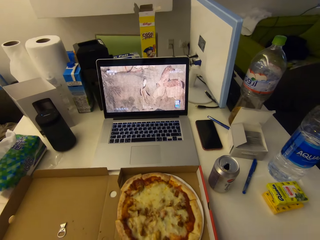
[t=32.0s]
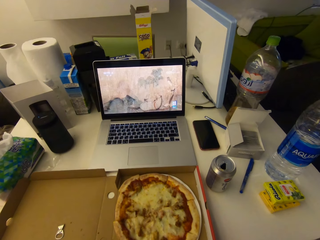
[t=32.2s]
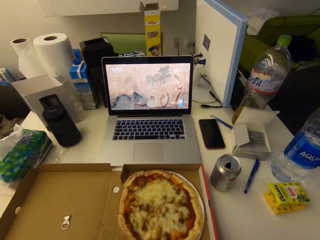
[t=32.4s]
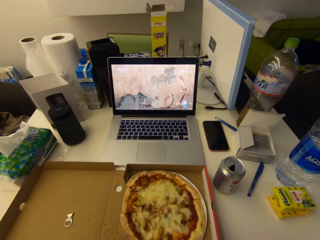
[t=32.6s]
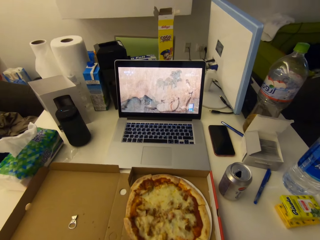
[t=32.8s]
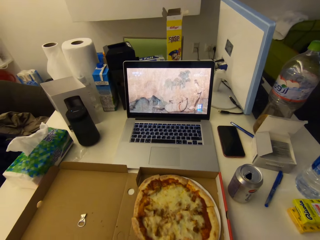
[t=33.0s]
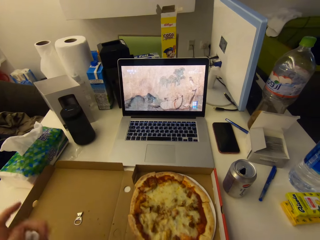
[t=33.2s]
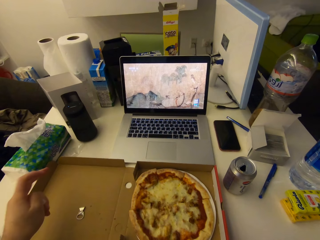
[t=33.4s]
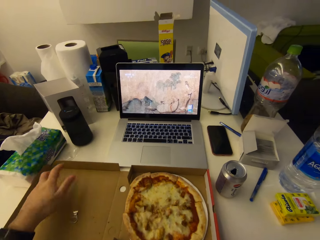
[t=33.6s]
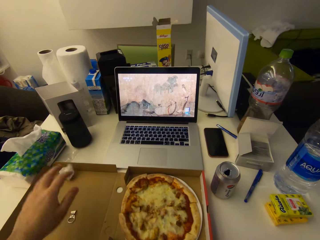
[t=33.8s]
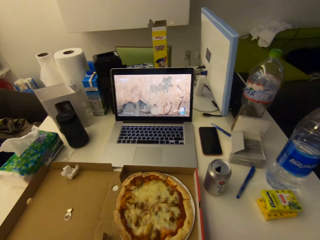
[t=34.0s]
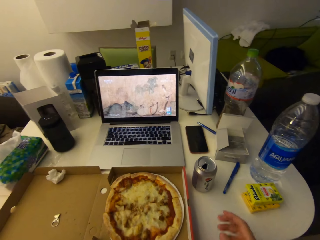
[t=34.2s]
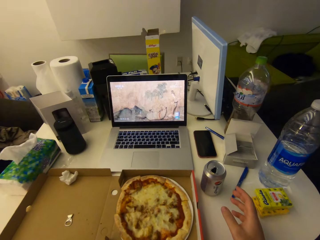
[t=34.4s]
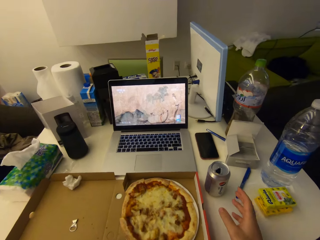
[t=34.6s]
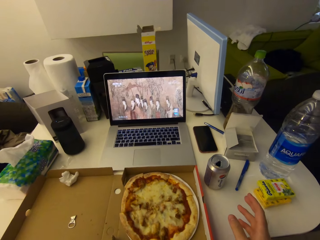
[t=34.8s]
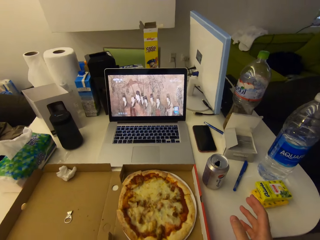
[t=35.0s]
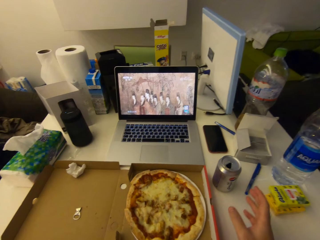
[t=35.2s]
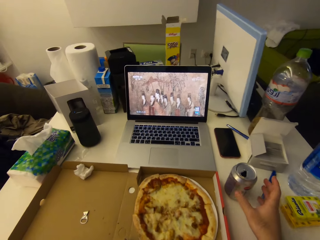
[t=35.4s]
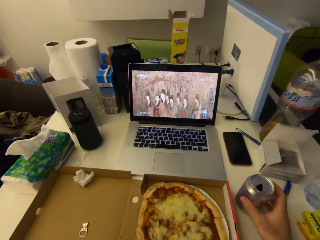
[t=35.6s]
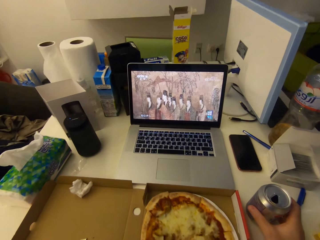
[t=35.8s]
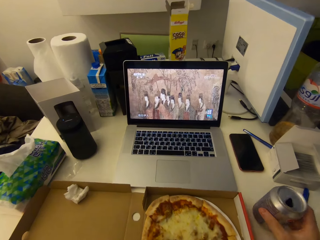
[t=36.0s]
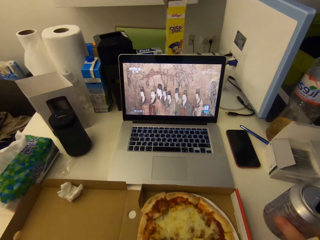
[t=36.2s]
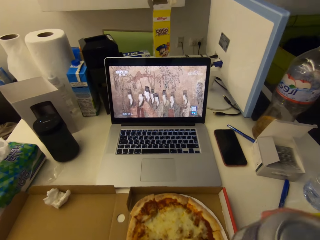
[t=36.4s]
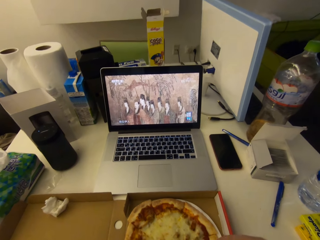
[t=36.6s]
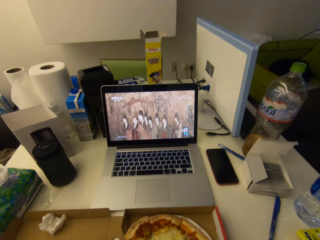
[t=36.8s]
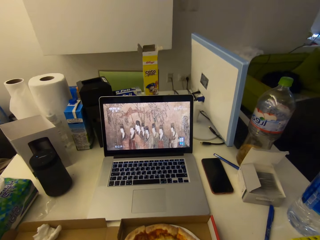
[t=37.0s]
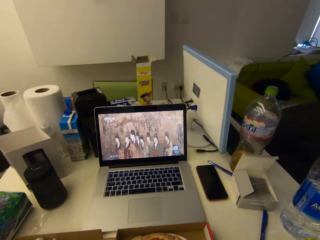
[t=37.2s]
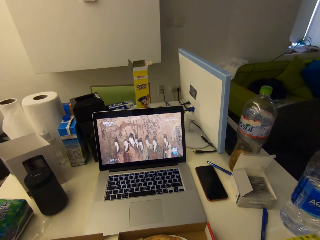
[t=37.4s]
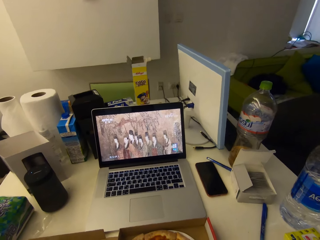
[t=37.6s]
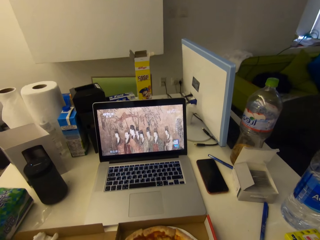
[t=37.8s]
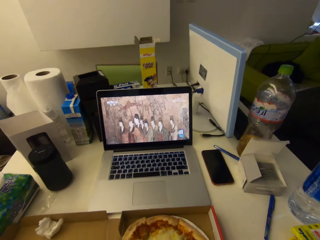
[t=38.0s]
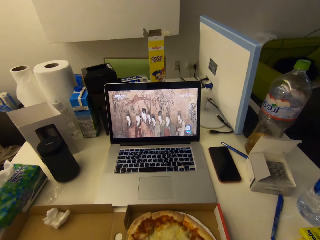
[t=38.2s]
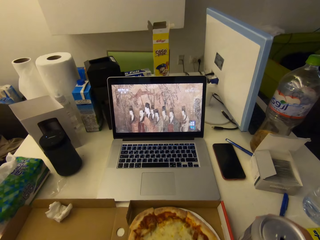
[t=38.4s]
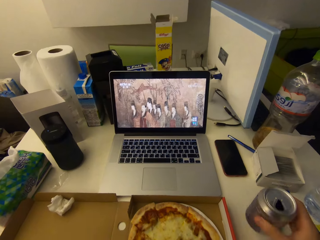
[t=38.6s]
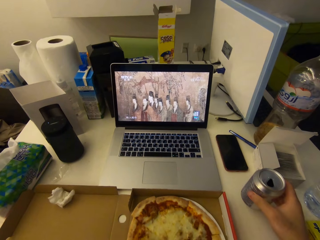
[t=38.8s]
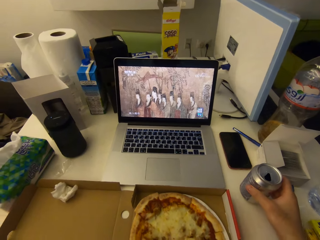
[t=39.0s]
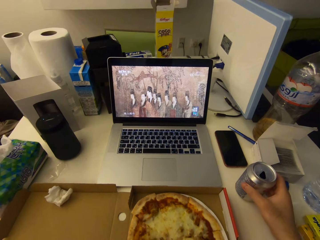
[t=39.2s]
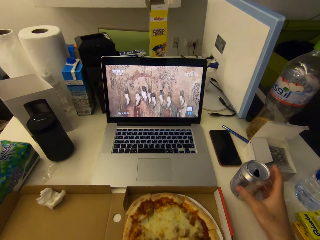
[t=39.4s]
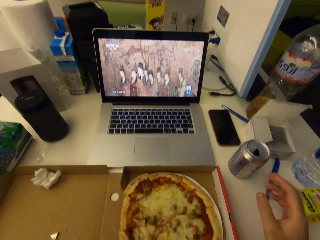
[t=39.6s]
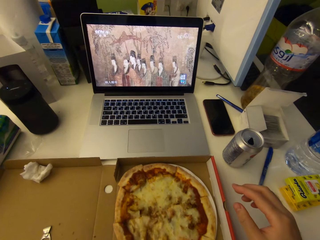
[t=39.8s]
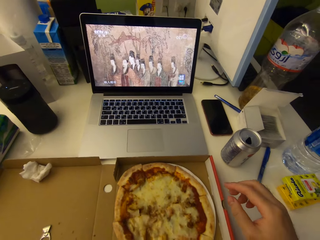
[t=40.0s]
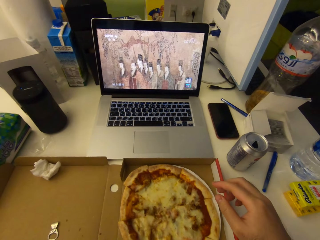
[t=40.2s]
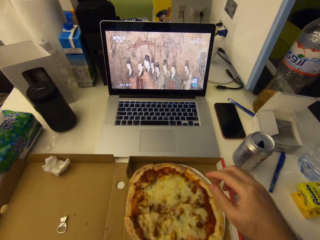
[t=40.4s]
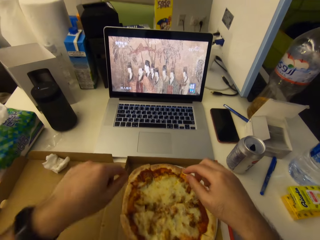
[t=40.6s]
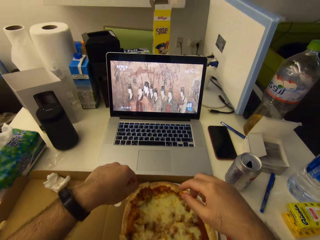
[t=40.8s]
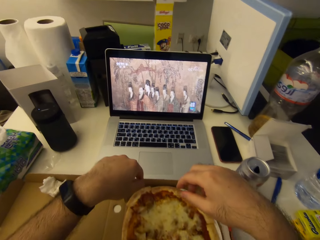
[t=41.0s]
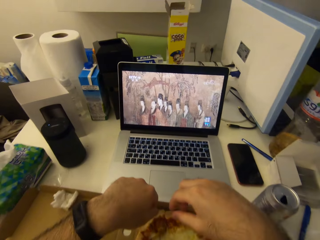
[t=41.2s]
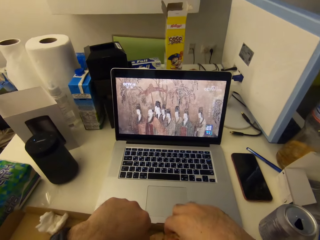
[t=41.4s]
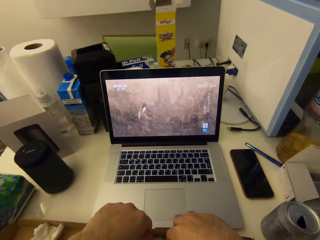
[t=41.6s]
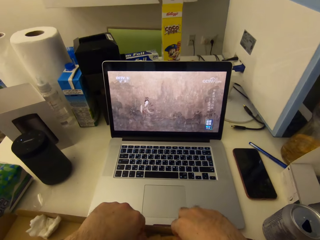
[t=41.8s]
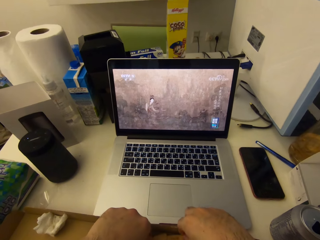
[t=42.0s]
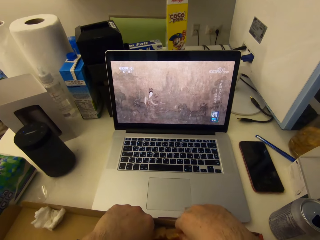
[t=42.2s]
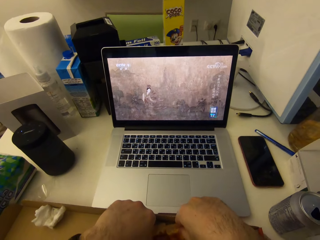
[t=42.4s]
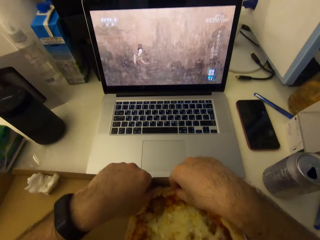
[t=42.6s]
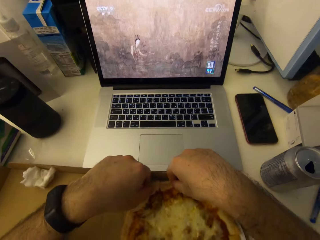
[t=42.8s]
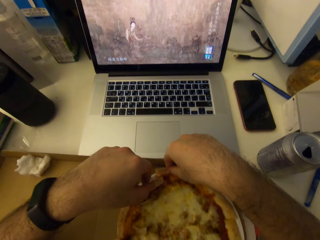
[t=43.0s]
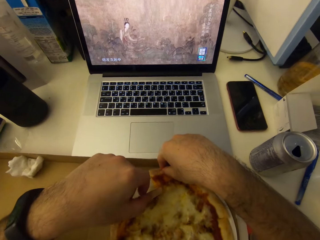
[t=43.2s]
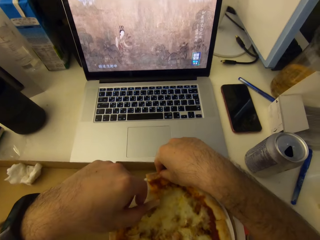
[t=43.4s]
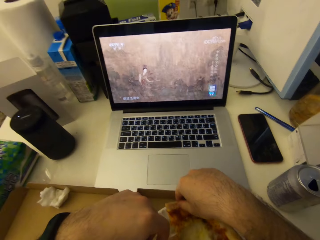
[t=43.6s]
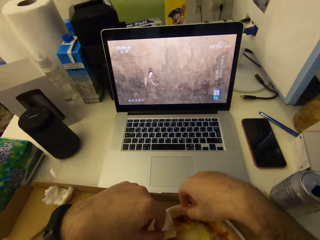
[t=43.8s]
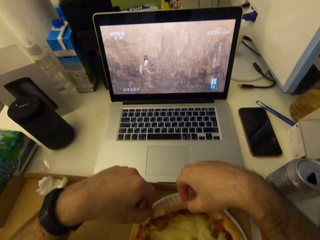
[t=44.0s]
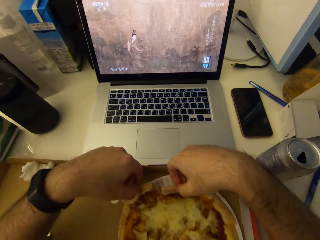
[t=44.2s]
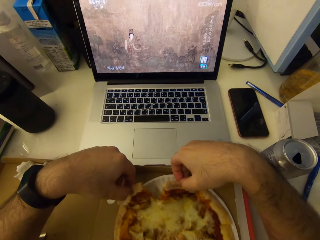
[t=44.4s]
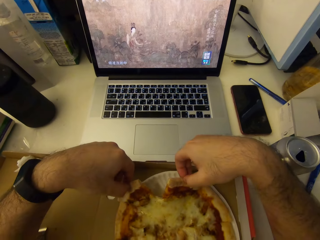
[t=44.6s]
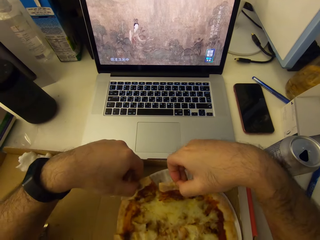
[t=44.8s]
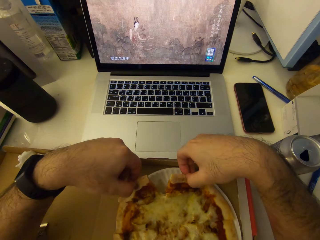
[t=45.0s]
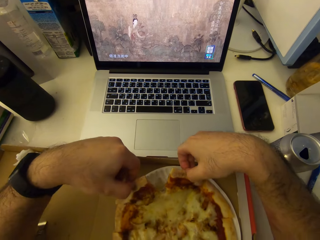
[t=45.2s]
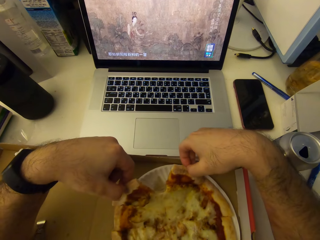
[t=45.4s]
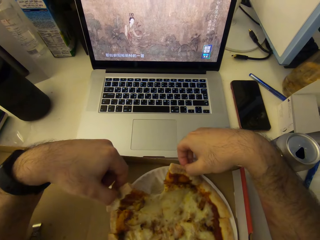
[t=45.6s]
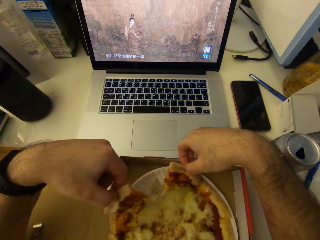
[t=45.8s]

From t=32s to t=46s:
The camera wearer drops the tissue paper on the pizza box. He picks the can drink from the table with his right hand. He drinks the content of the can drink. He drops the can drink on the table. He holds the pizza. He picks a slice of pizza from the box with his hands. He cuts a piece of the pizza.

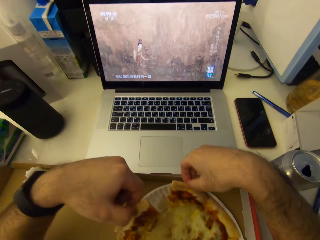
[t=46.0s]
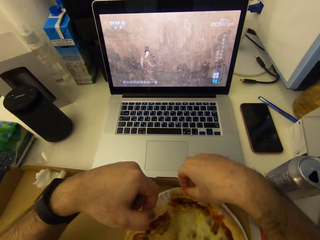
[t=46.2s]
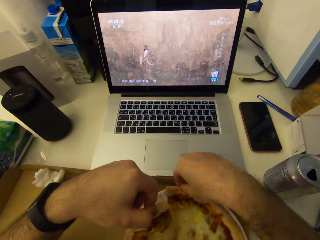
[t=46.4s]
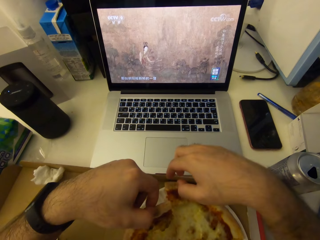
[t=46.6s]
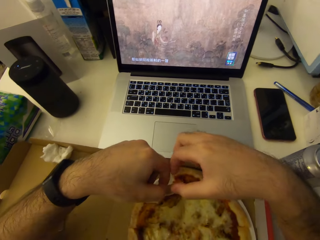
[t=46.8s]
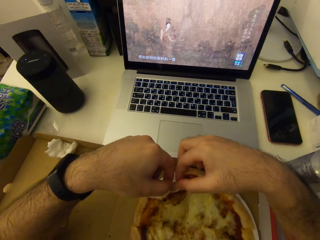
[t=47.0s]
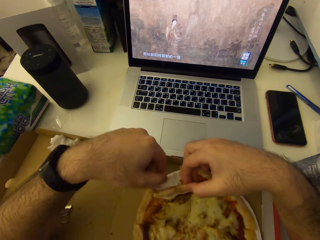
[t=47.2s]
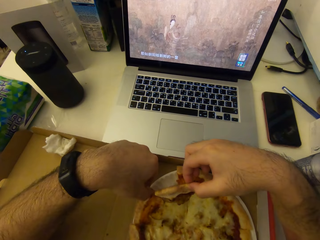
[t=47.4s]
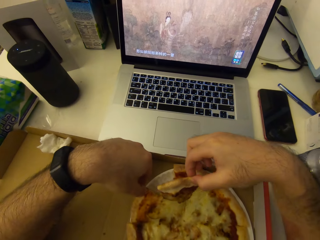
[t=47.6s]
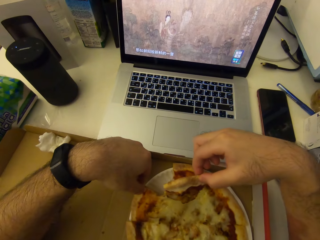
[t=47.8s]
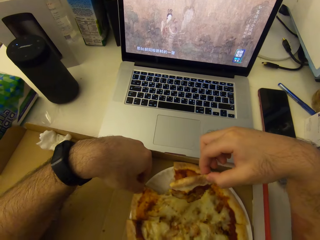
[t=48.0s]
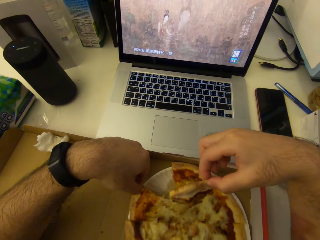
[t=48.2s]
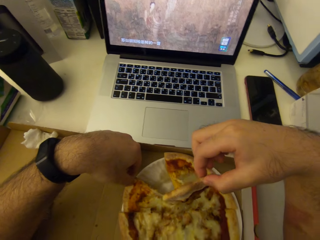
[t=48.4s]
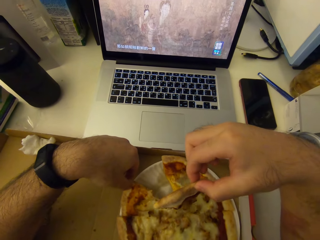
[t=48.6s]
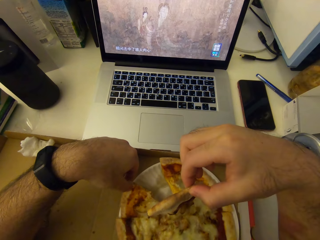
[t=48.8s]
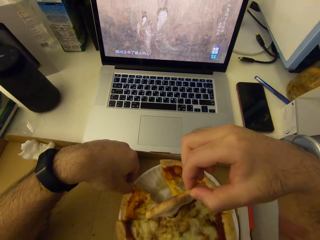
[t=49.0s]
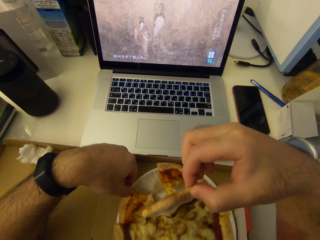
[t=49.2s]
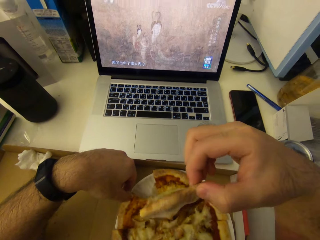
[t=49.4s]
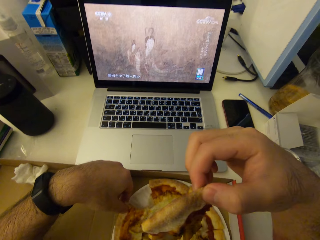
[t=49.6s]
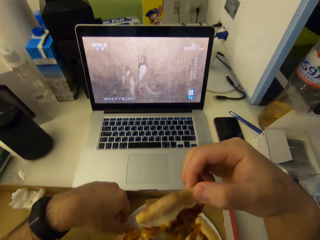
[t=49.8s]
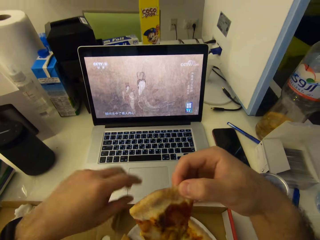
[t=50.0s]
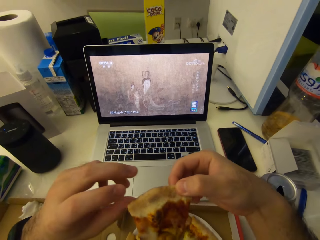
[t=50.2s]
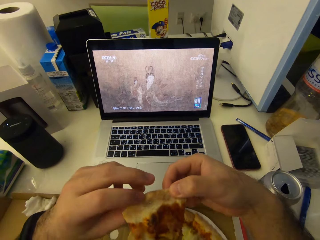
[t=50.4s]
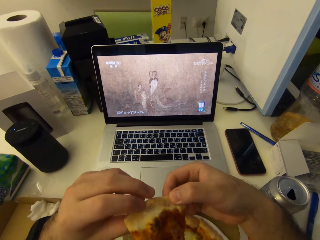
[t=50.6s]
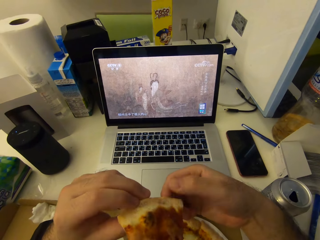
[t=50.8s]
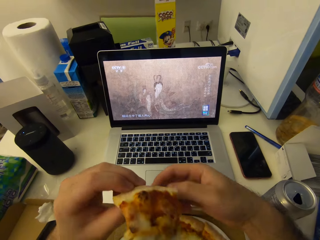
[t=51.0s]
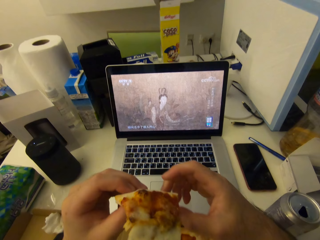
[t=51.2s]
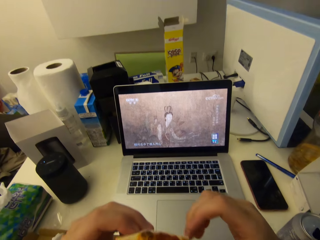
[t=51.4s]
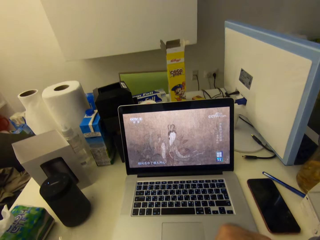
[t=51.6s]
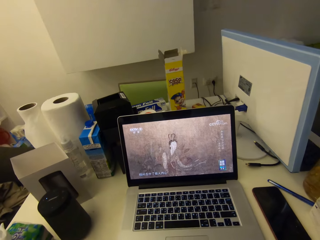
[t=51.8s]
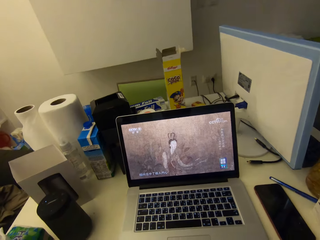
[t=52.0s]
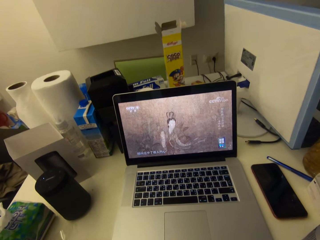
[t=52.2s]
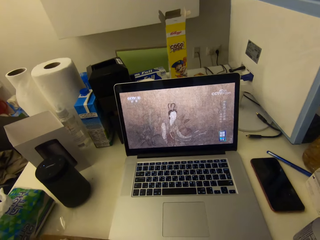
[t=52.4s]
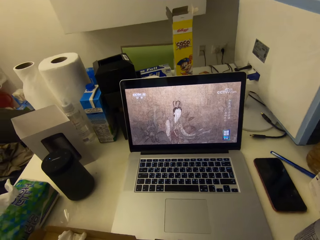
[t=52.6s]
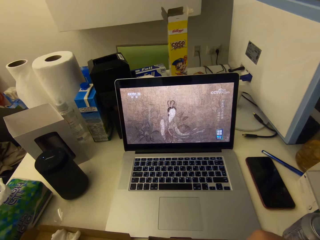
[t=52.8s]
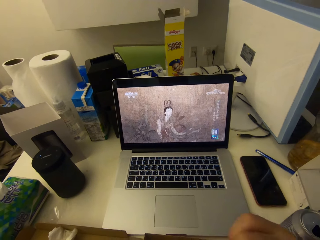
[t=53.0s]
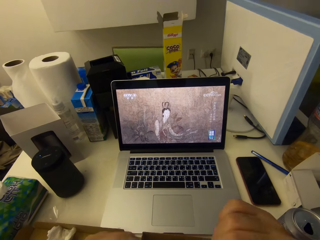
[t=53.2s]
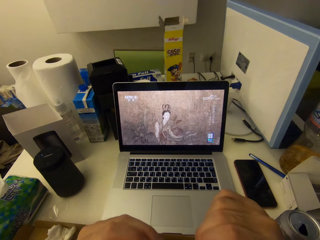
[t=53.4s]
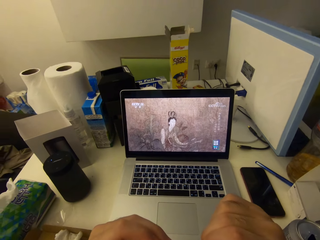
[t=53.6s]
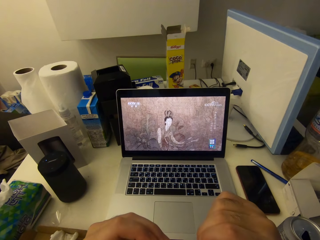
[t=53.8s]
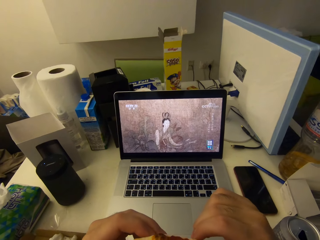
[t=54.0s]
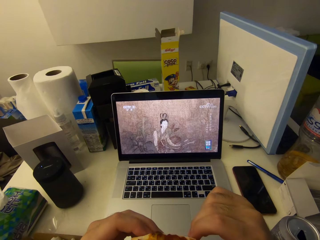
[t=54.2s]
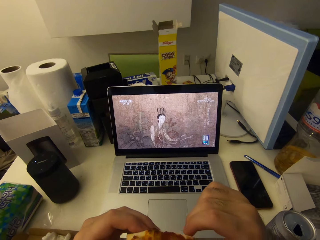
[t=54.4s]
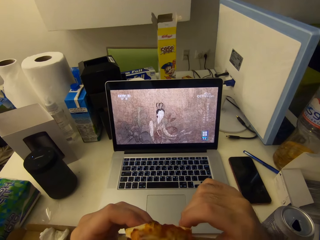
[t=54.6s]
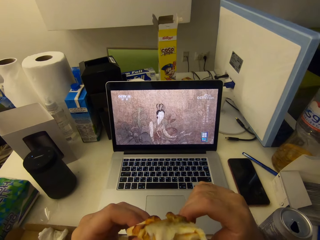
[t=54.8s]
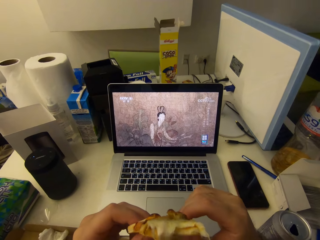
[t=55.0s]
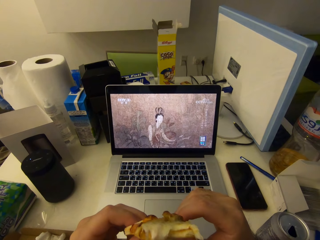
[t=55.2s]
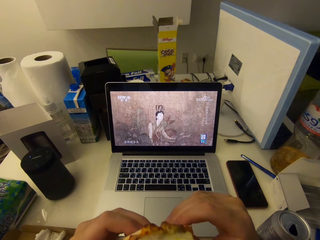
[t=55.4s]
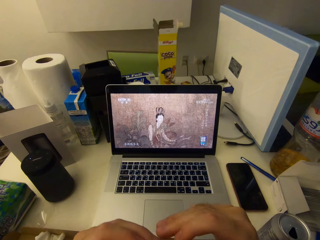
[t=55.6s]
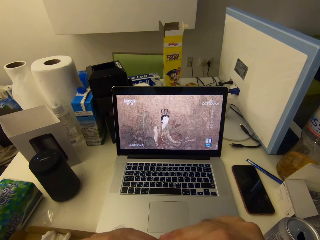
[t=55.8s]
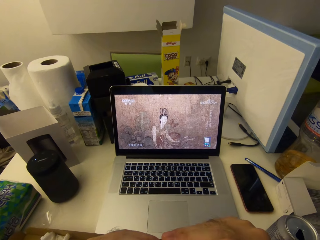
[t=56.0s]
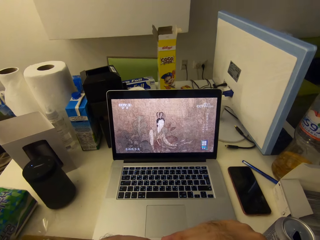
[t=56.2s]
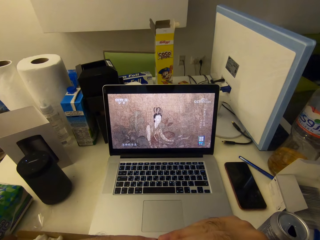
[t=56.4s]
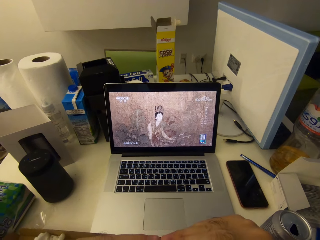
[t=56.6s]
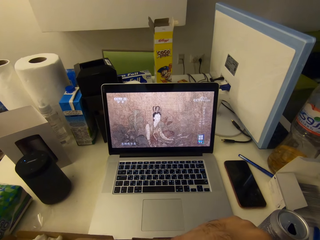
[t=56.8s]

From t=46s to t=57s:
The camera wearer eats the slice of pizza.
